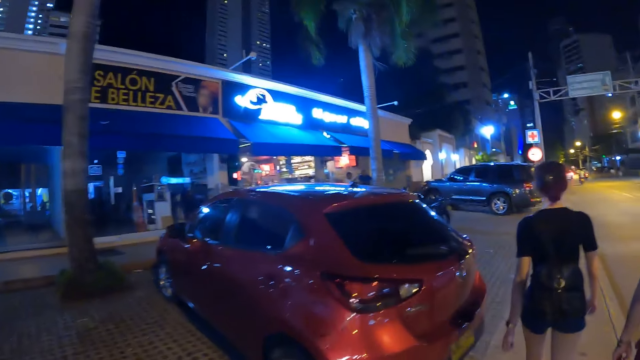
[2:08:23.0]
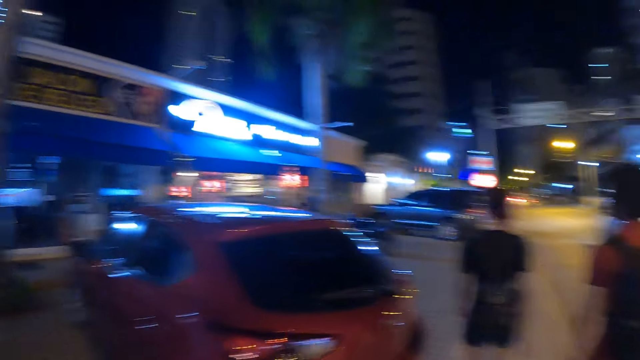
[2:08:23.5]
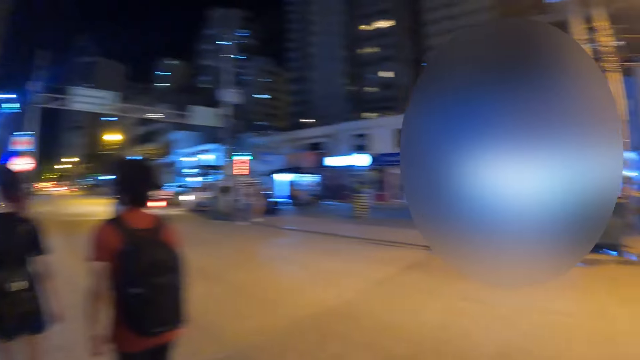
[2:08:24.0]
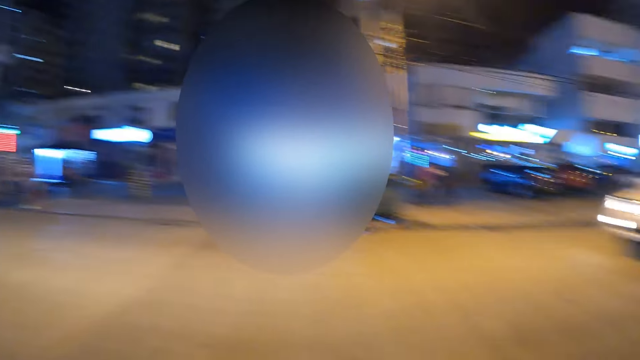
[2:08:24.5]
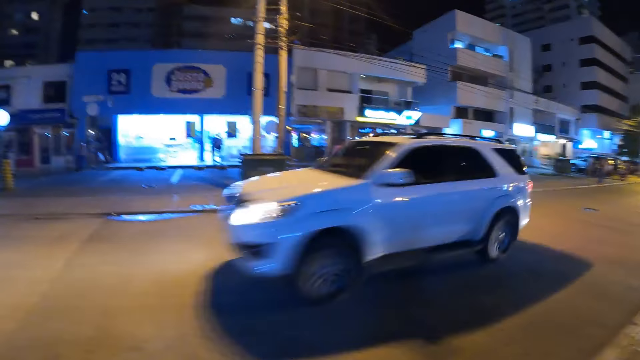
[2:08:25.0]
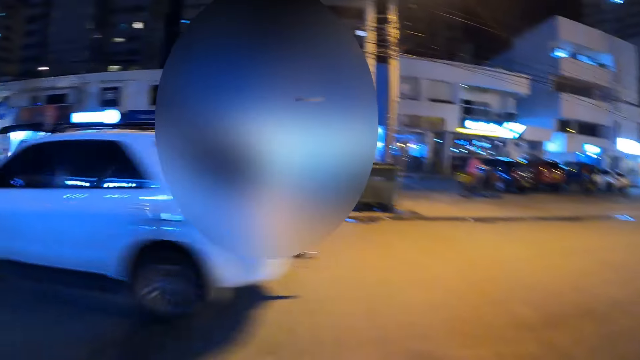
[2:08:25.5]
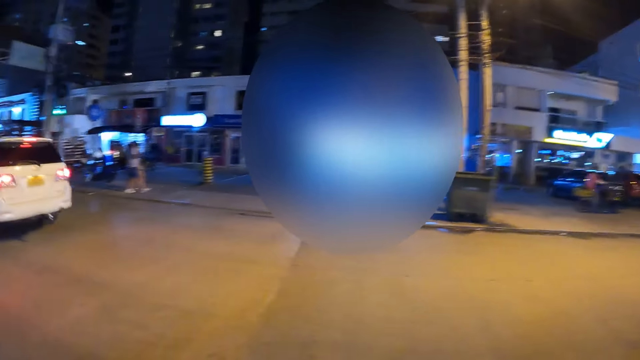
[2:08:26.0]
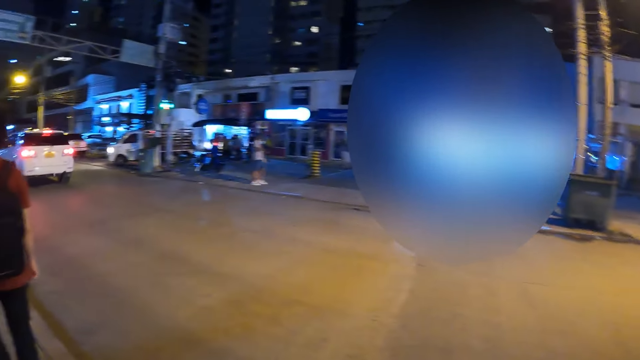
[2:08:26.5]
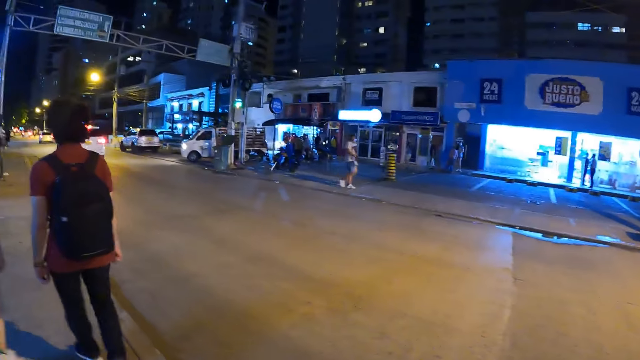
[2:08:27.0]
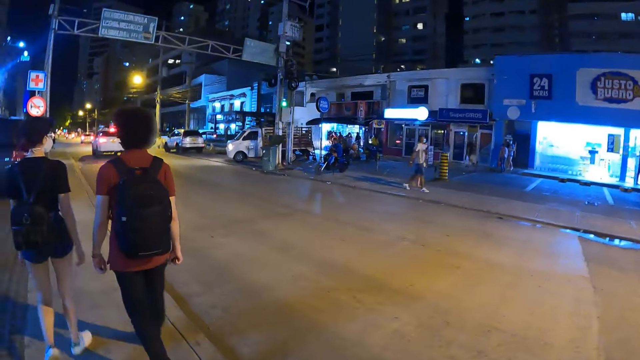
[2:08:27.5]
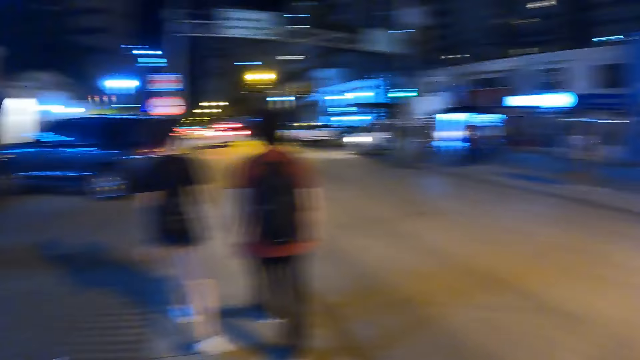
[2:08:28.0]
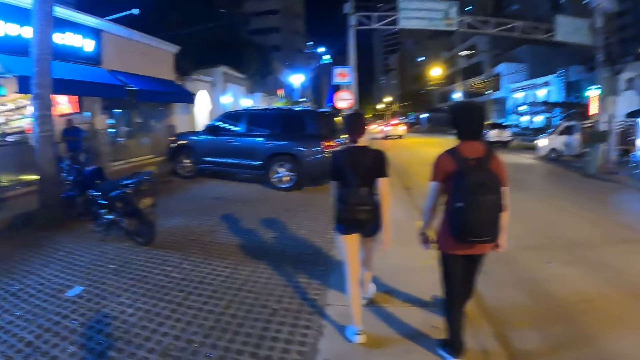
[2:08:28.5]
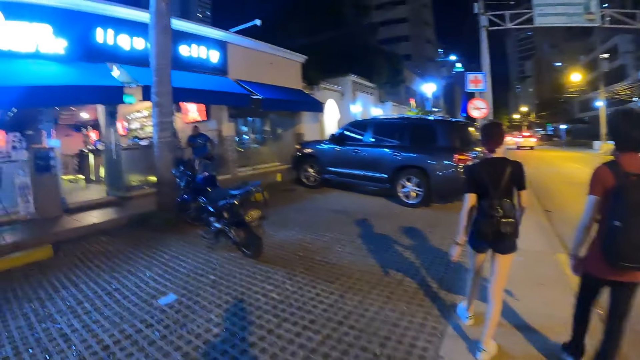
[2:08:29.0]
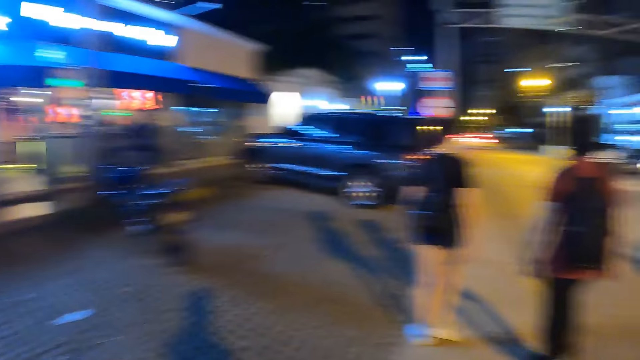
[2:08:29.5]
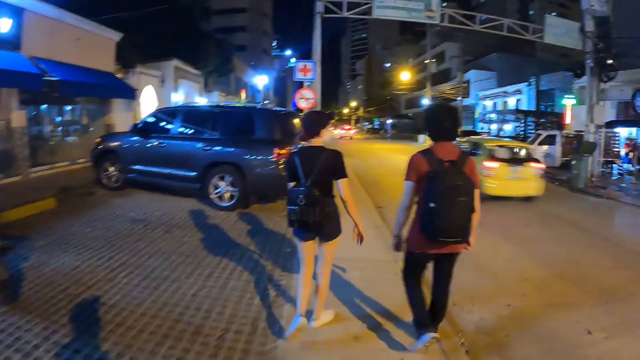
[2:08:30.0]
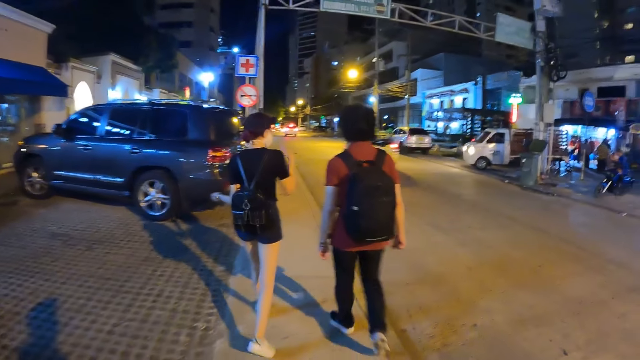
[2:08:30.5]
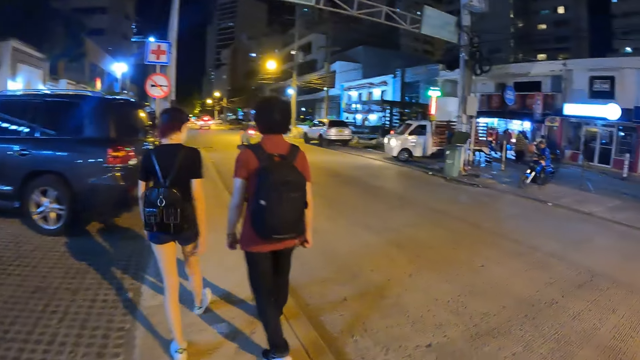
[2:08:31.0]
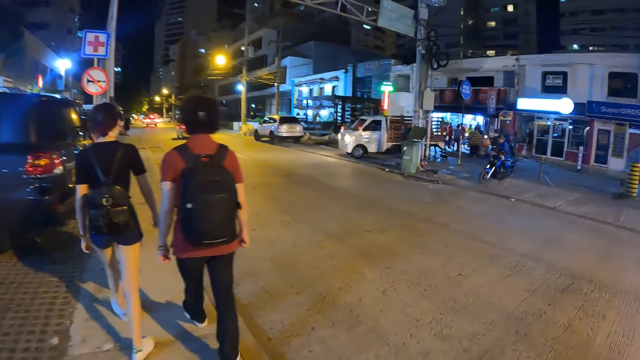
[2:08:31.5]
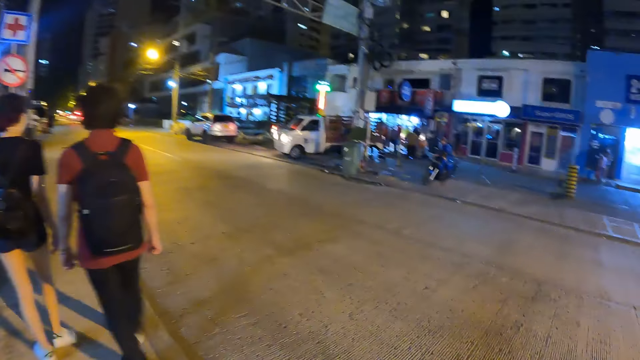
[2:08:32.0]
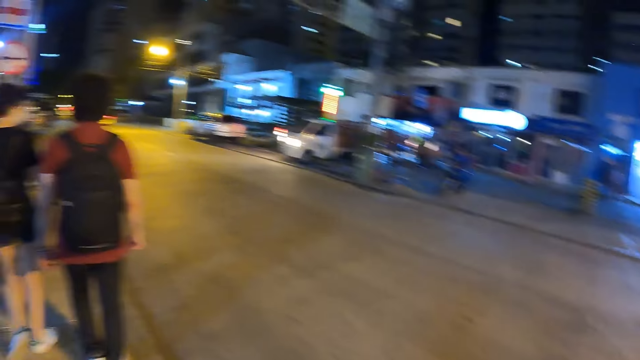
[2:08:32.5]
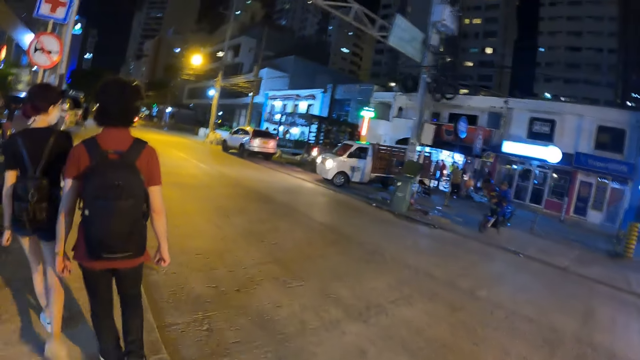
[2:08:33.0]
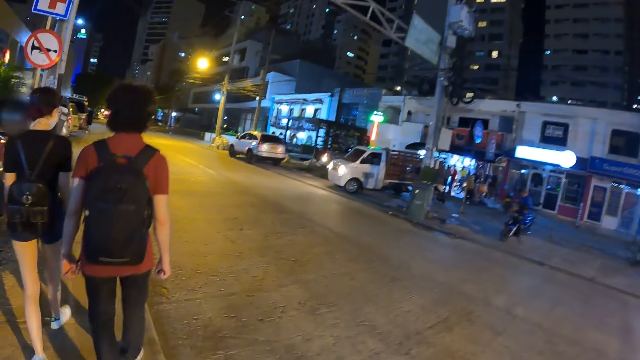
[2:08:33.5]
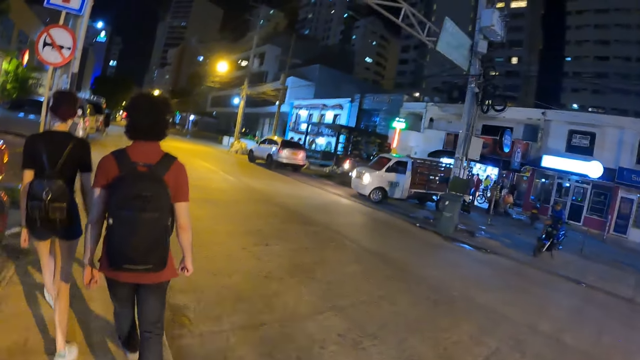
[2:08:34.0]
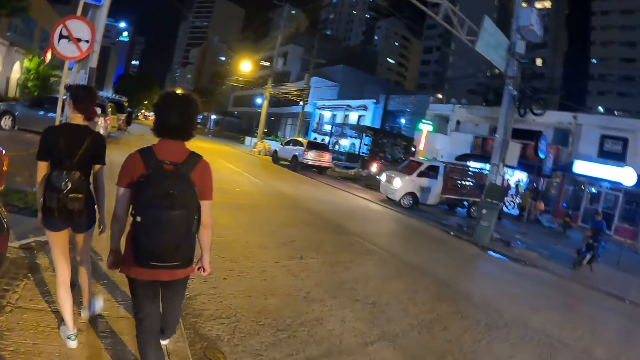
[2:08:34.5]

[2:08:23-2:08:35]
A white car drives past the camera wearer. A yellow car drives past the camera wearer. The woman interacts with the man.

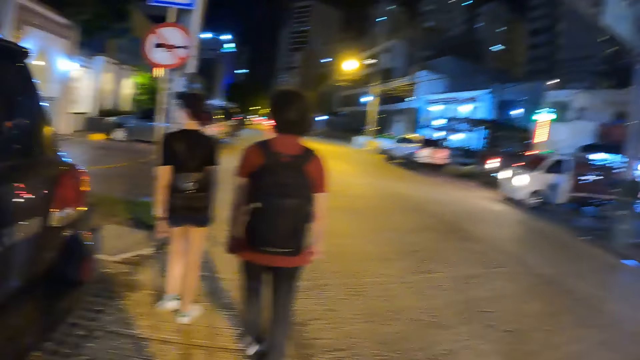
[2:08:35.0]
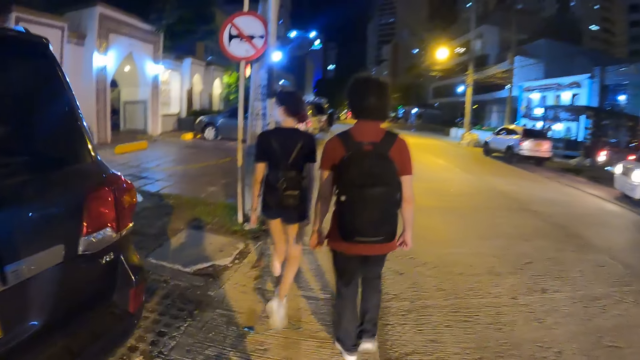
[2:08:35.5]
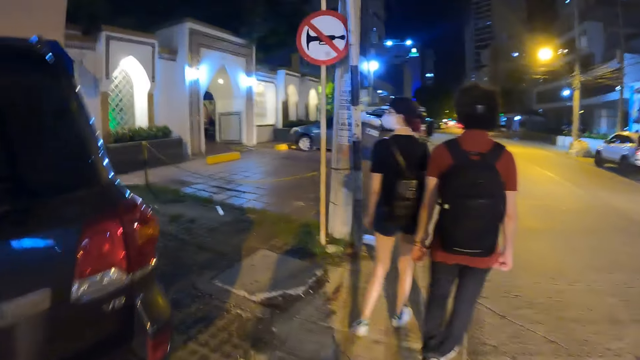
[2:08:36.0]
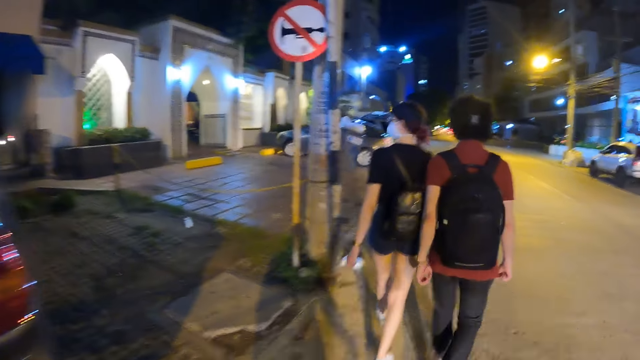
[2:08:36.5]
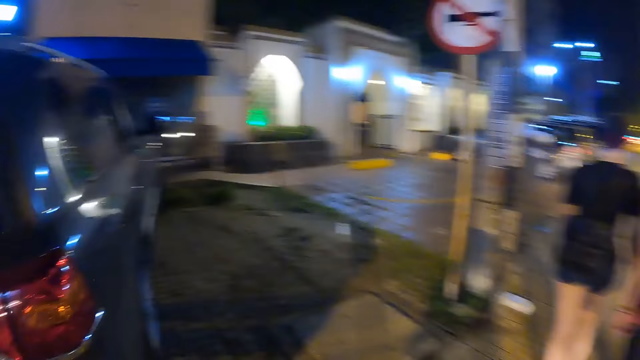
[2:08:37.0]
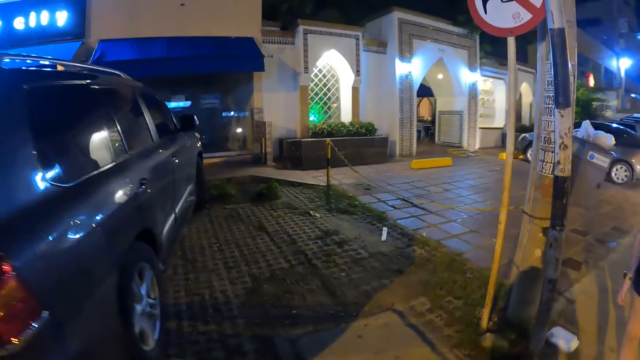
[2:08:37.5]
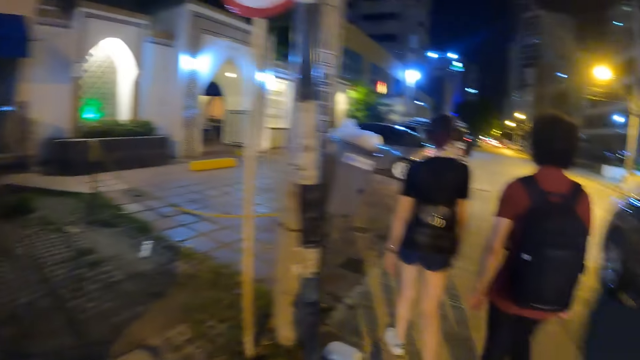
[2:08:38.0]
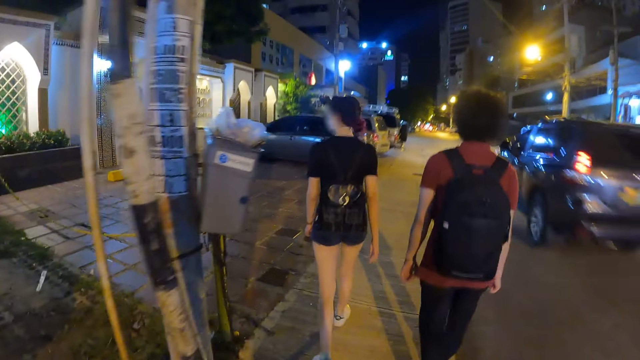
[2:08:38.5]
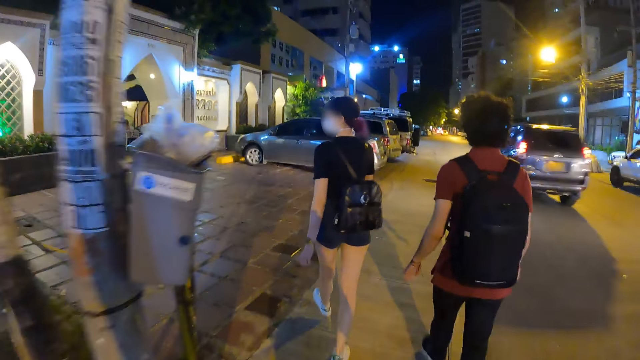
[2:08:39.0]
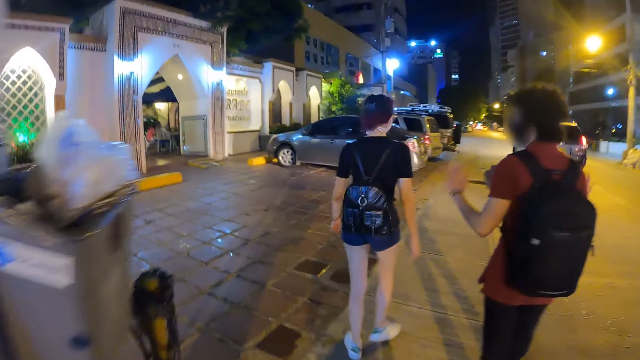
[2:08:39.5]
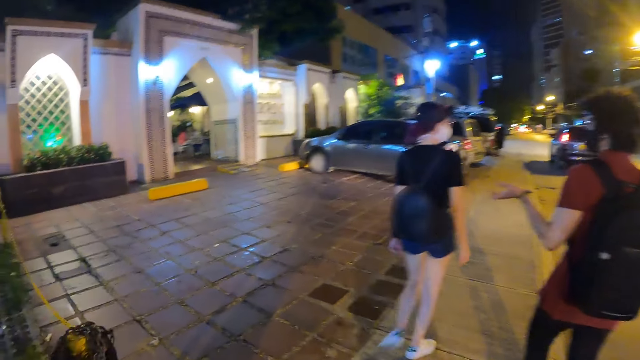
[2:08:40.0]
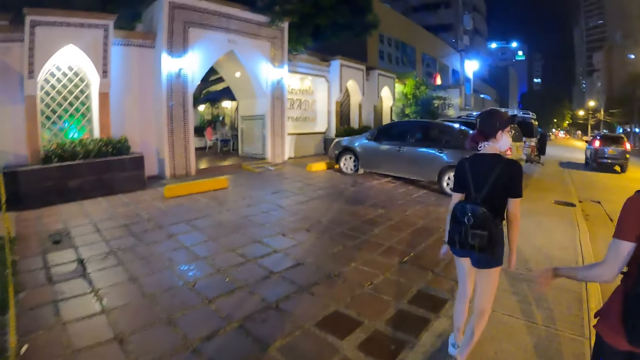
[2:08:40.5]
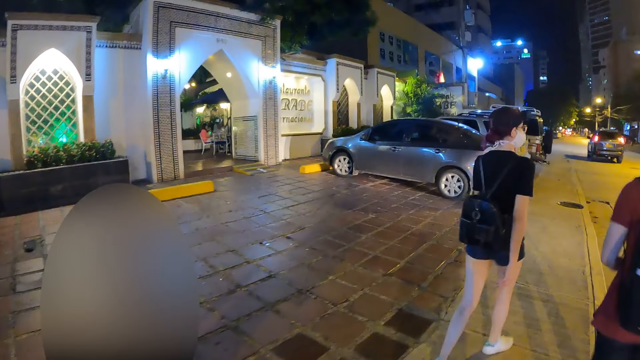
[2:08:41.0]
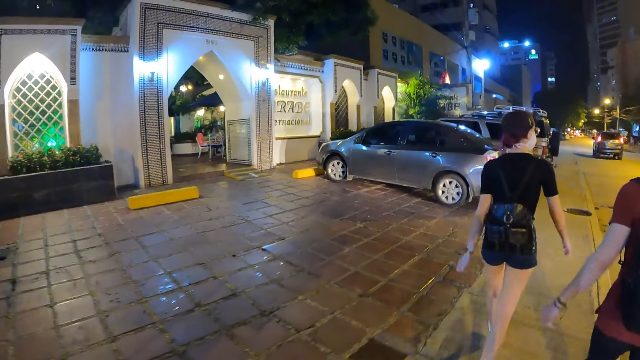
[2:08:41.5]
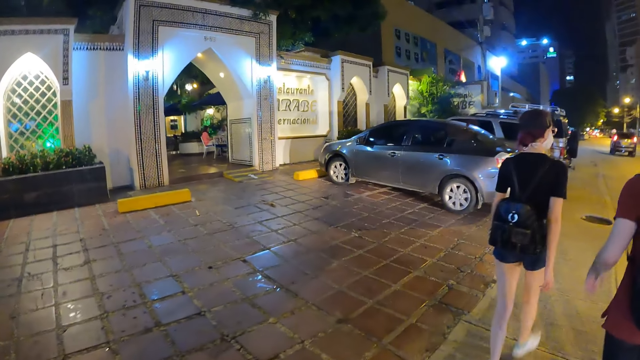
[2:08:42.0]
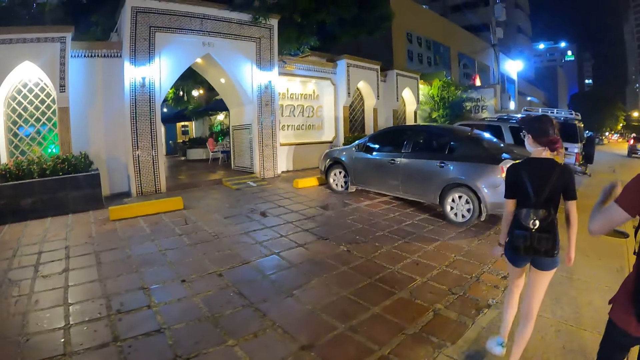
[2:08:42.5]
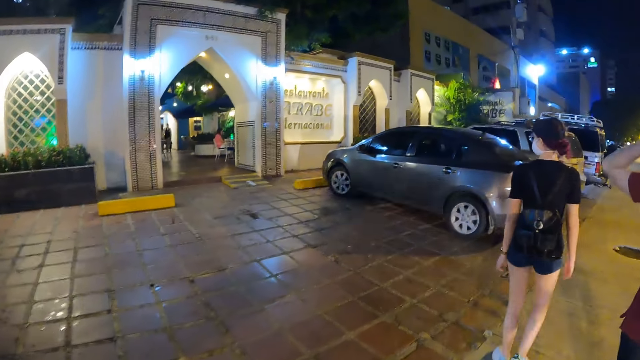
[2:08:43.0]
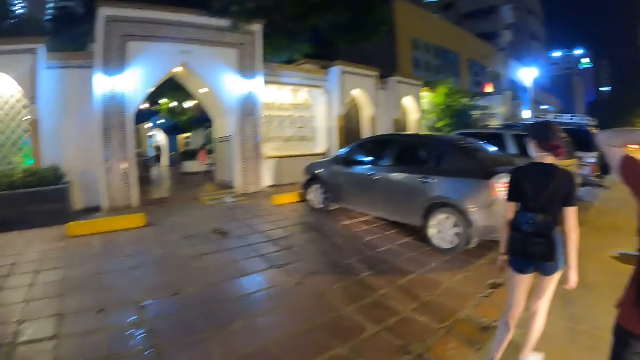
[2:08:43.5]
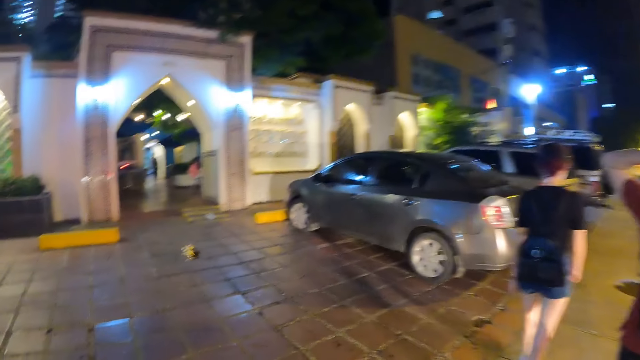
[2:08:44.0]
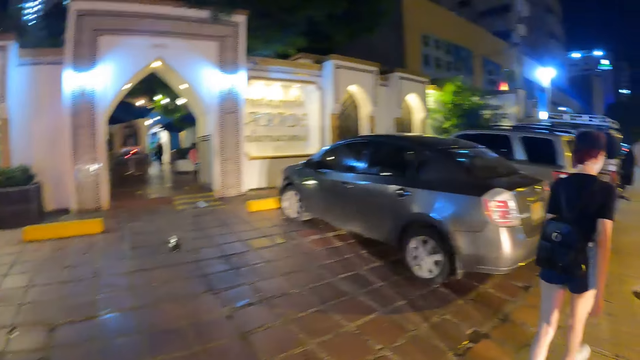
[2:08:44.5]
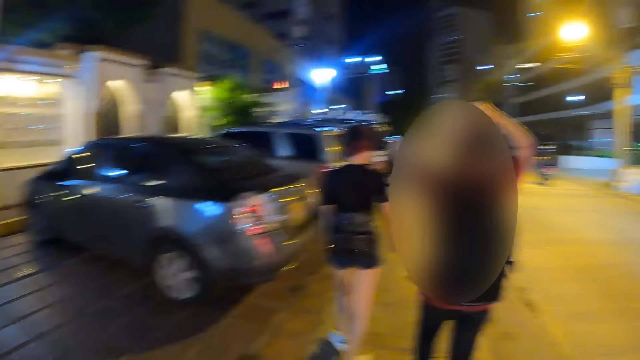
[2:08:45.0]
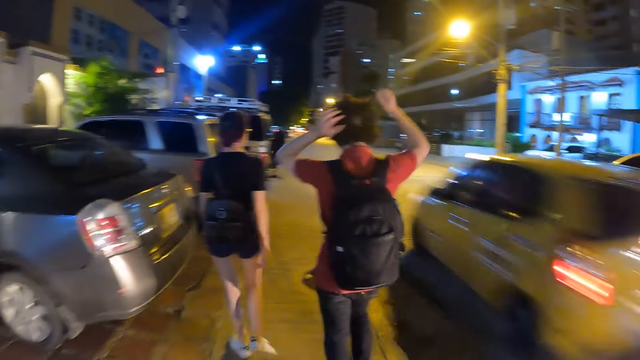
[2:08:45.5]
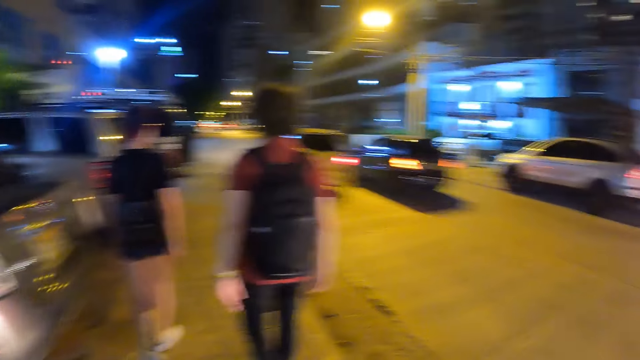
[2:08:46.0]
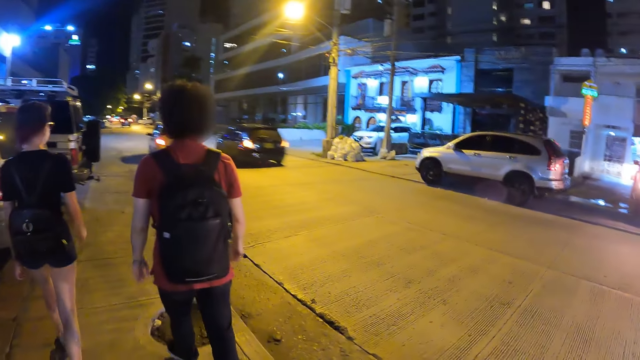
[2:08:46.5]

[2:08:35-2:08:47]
A grey car drives past the camera wearer. The man makes gestures with his left hand. The man adjusts the camera on his head with both hands. A yellow car drives past the camera wearer. A black car drives past the camera wearer.
